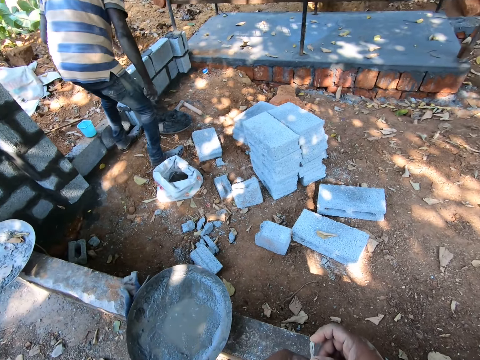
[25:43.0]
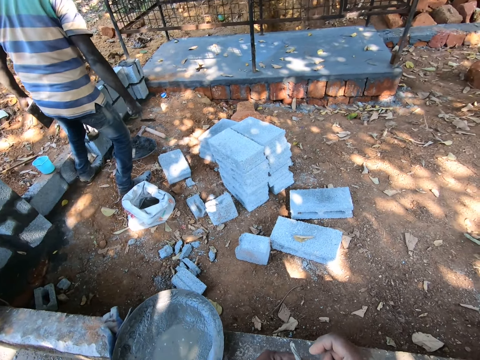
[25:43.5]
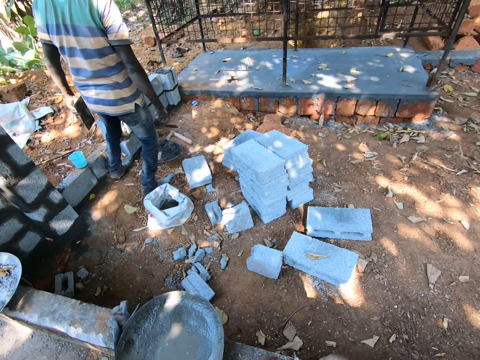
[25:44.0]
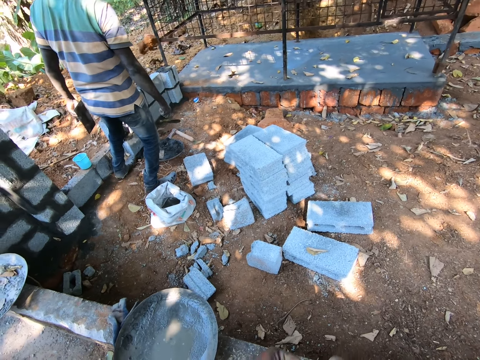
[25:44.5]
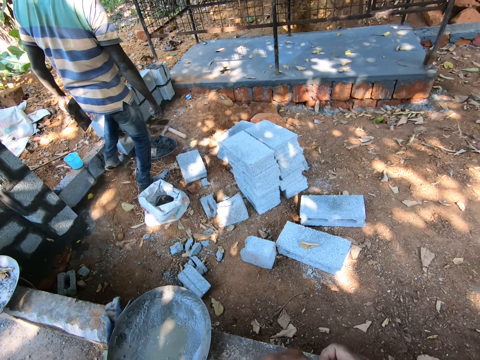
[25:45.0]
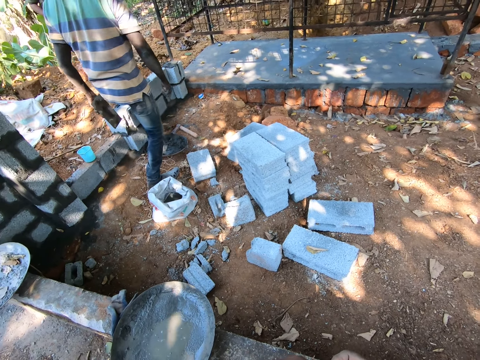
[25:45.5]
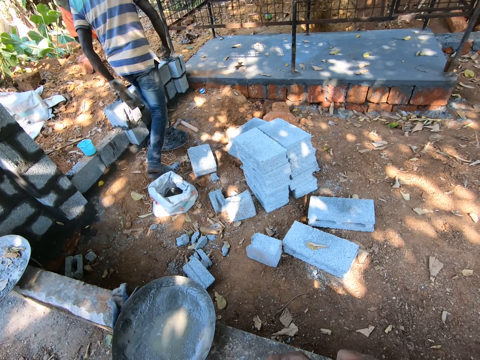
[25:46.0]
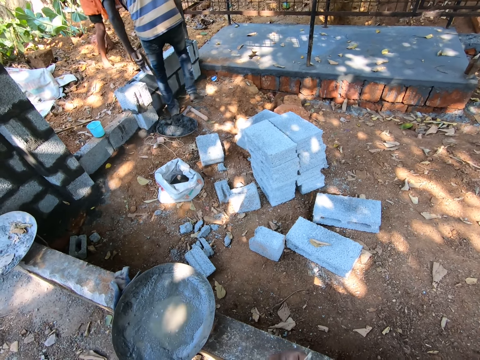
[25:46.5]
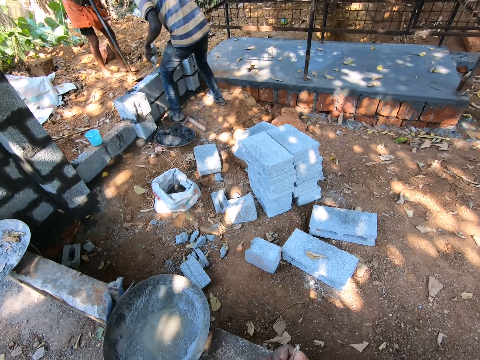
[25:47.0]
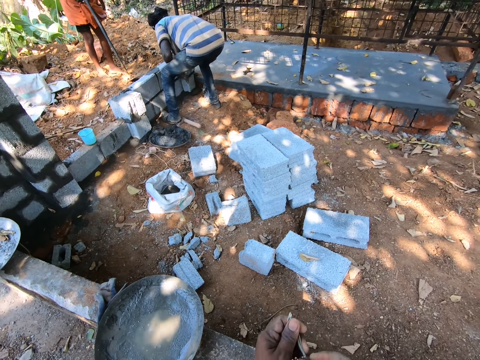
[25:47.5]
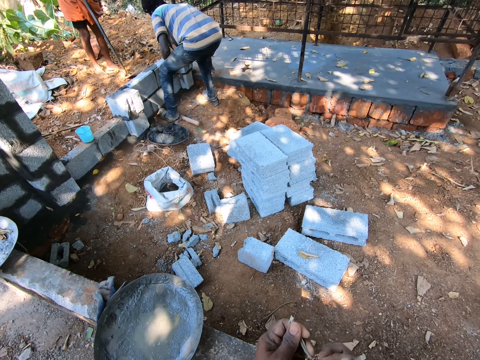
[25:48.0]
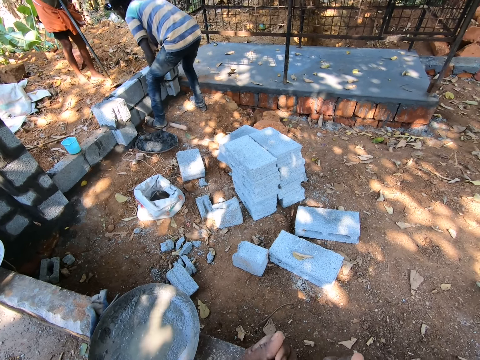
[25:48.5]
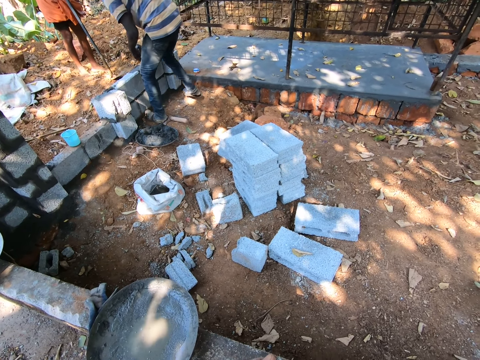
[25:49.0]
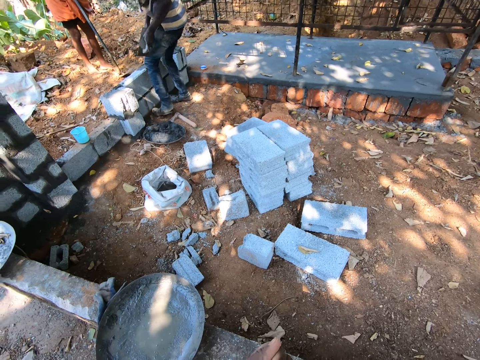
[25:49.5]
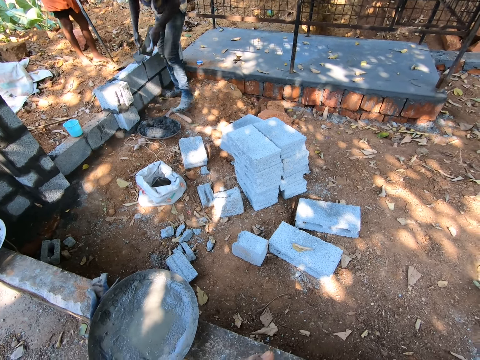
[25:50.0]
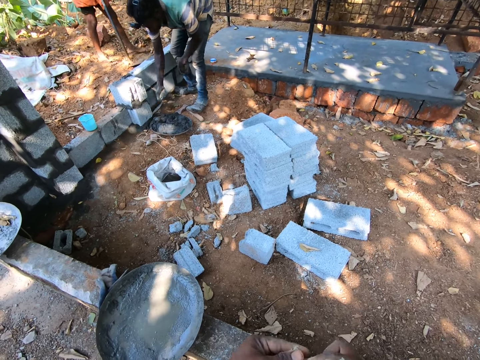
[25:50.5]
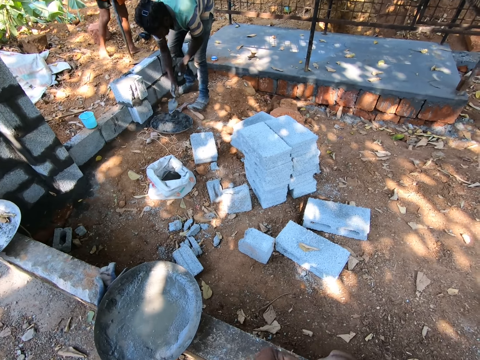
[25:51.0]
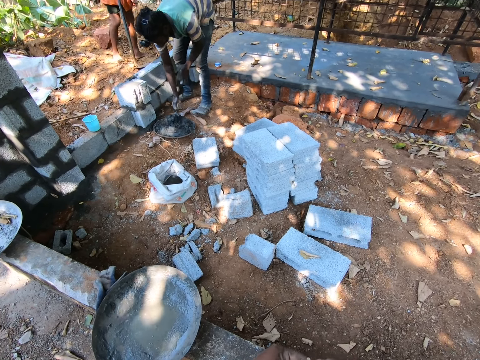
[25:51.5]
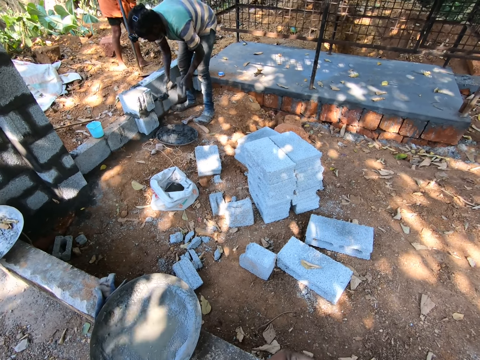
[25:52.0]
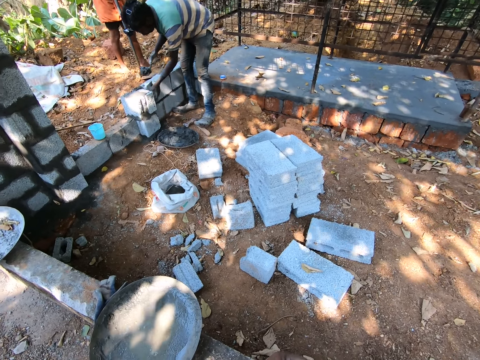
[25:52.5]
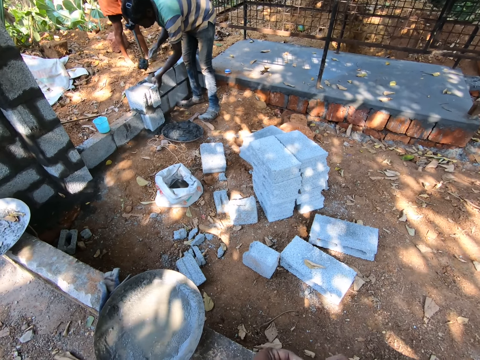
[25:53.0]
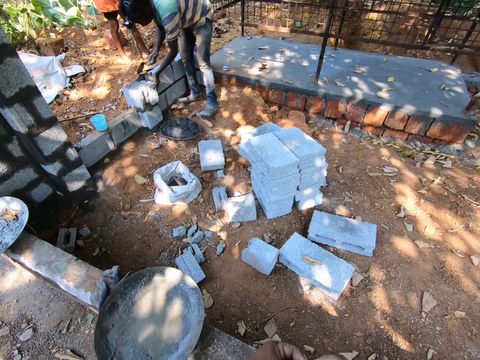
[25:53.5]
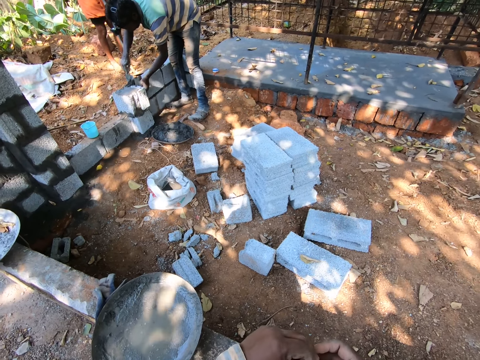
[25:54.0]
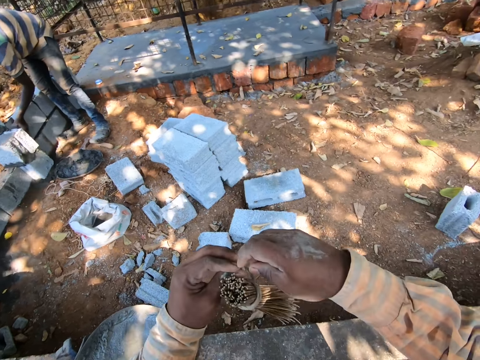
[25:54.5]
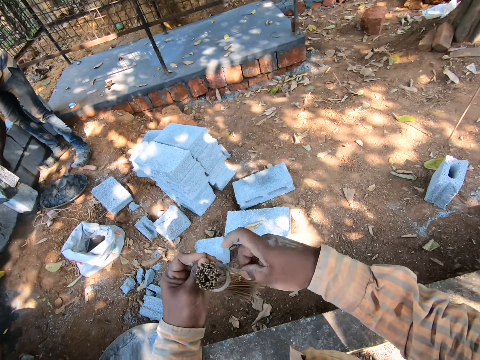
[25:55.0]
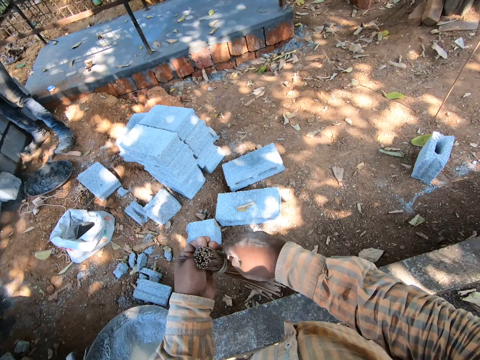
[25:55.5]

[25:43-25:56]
The man converses with another man. The first man packs mortar from the pan with a trowel in his right hand. The first man plasters the wall with the trowel in both hands.

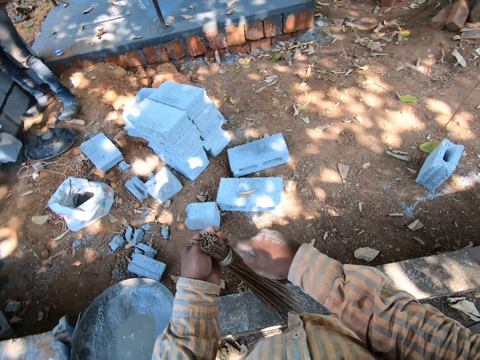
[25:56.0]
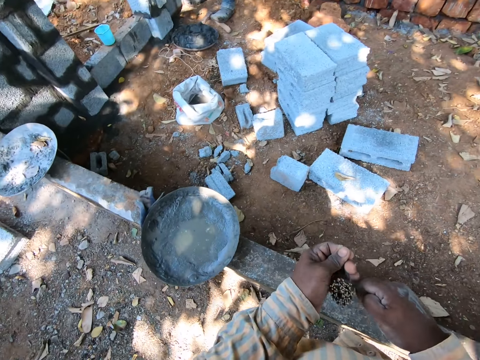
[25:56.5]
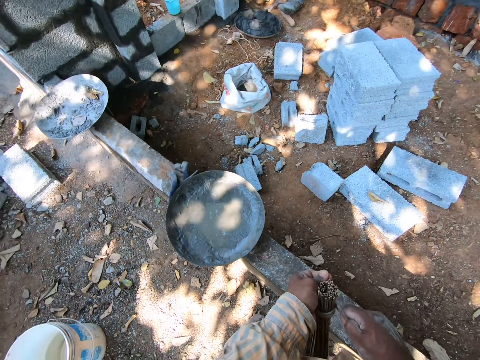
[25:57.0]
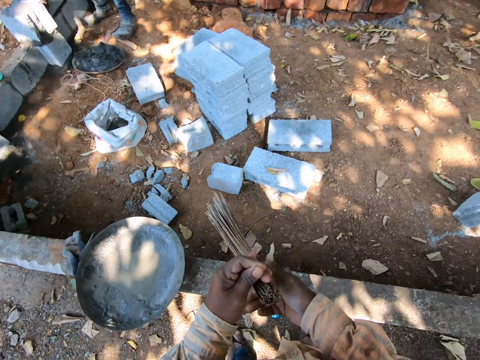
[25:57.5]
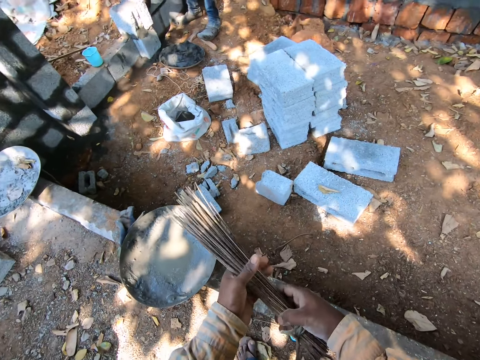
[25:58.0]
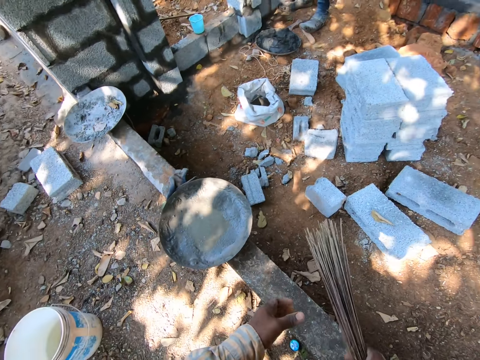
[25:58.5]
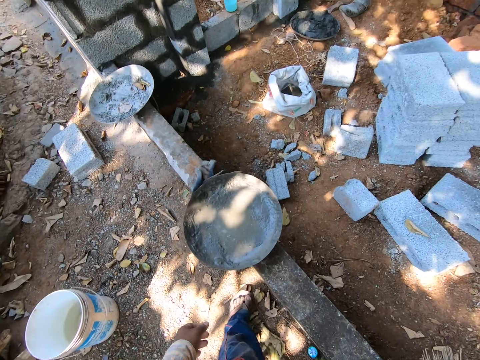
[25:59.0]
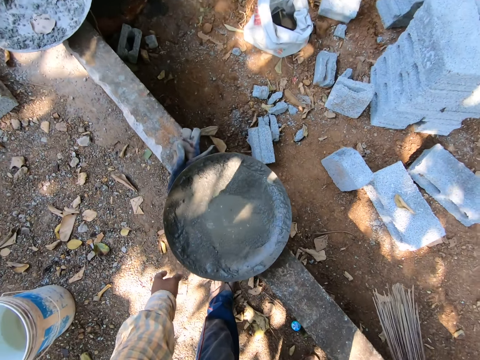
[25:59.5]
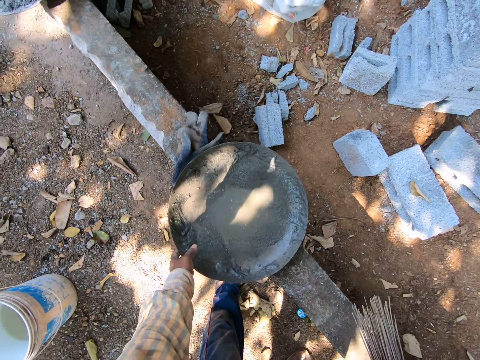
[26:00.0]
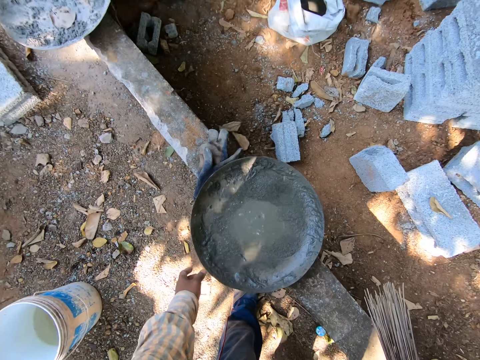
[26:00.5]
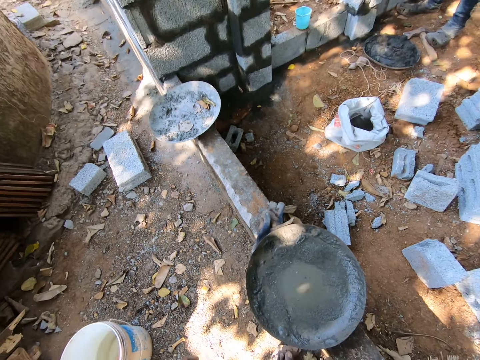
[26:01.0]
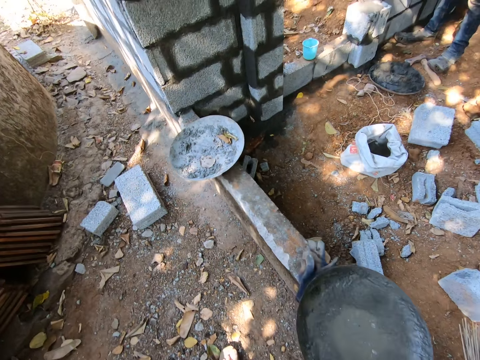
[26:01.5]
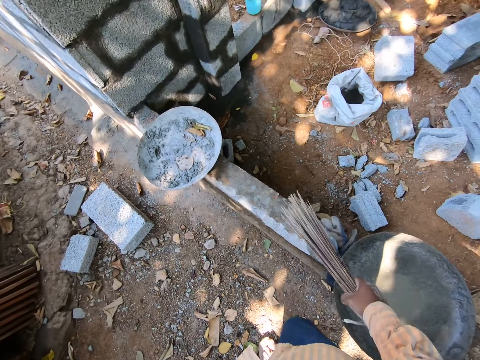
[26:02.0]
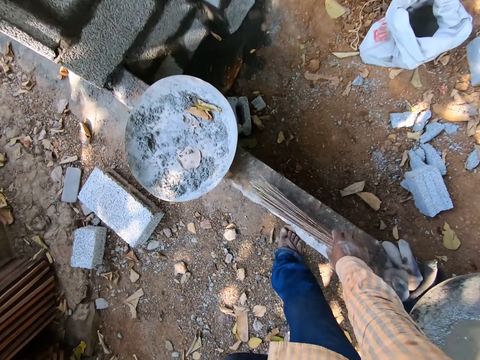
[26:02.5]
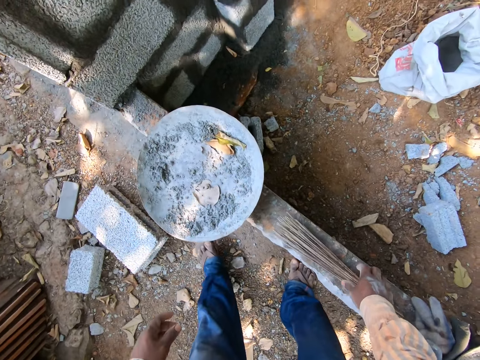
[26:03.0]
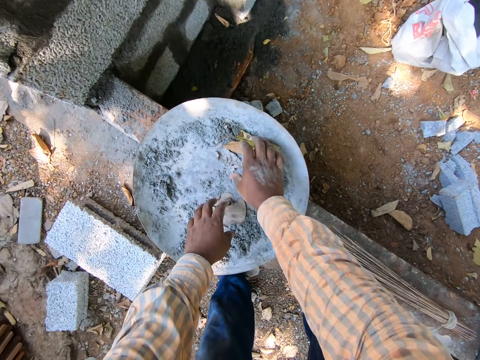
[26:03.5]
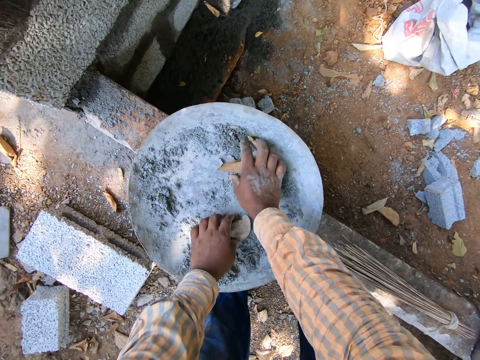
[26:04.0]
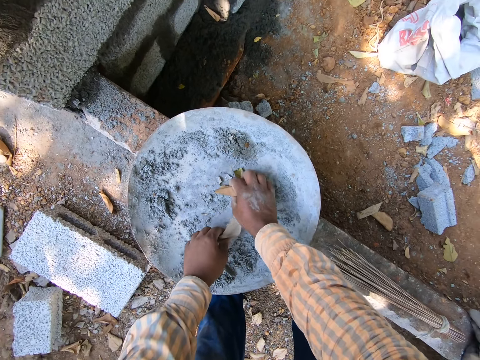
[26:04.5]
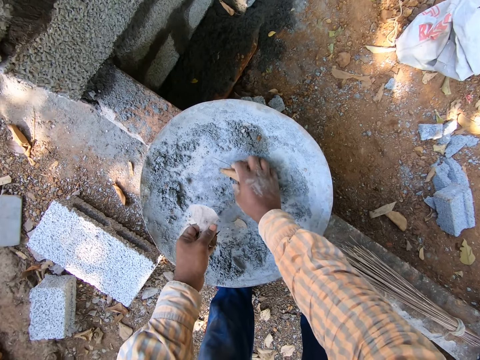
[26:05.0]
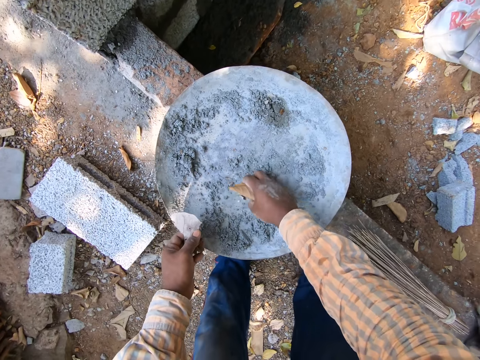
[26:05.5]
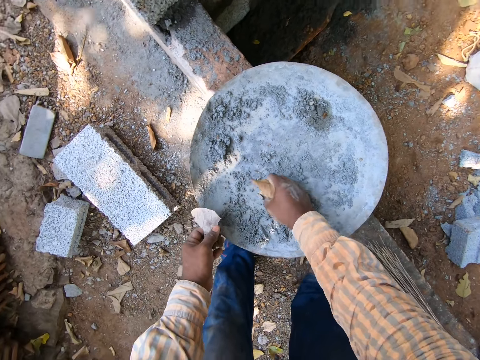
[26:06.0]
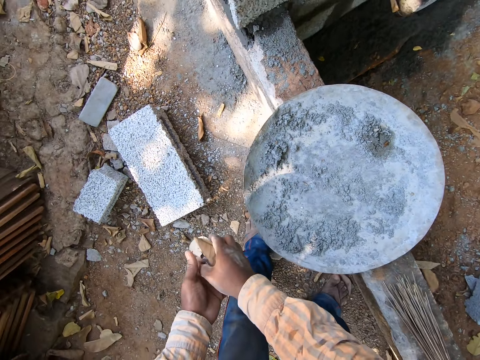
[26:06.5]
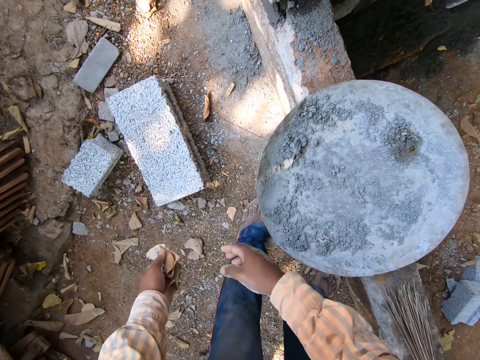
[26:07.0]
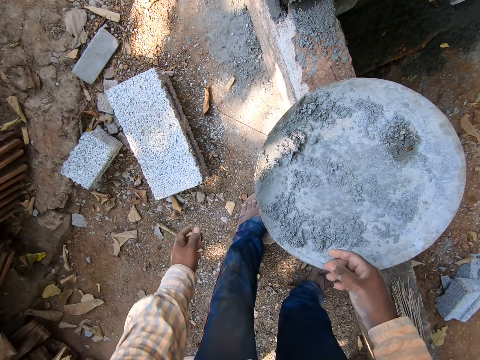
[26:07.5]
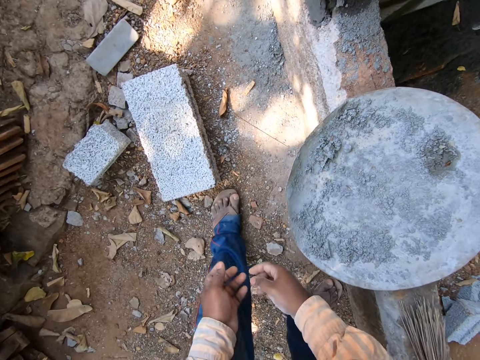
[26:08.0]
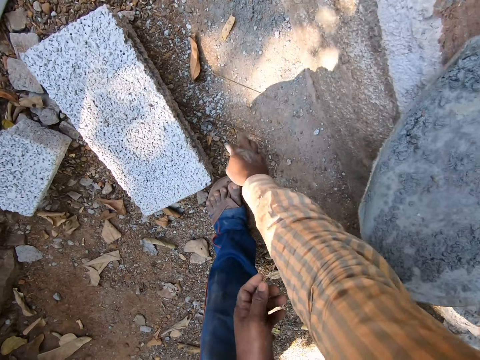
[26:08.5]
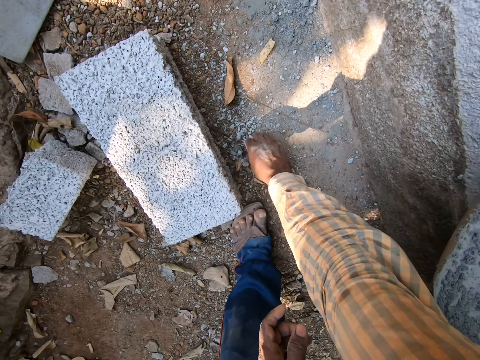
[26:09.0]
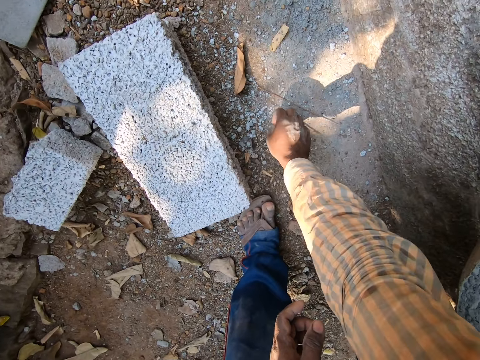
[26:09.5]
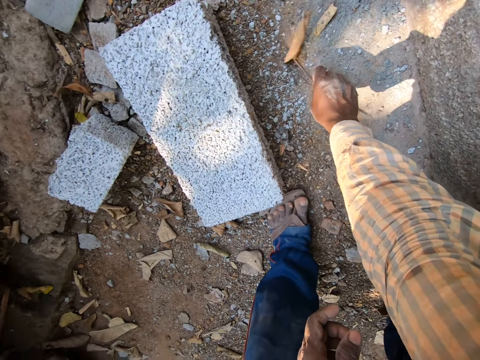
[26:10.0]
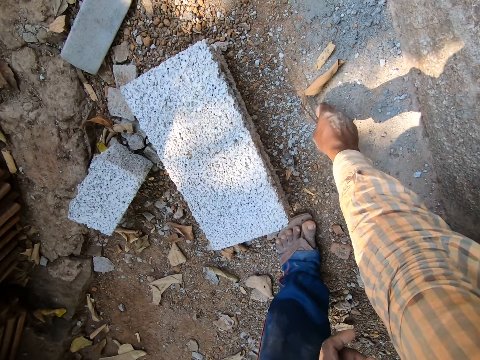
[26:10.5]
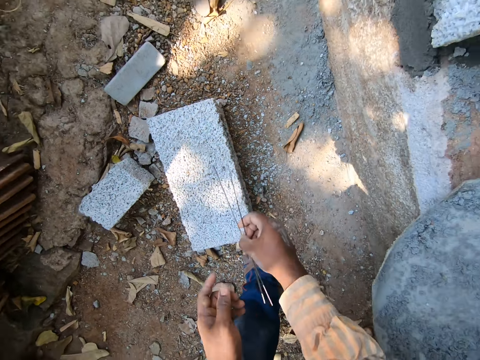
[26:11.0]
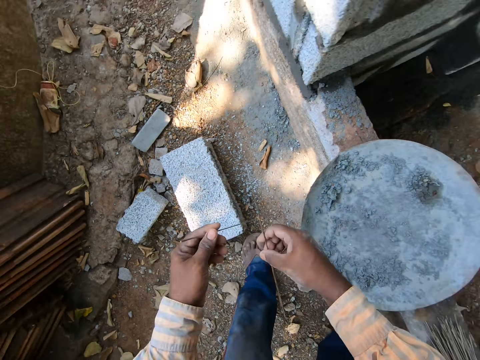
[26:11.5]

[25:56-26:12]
The camera wearer holds the broom, holds the tray and walks beside the tray. He drops the broom on the fence with his right hand. He removes leaves from a pan on the fence with both hands. He transfers the leaves to his left hand from his right hand. He throws the leaves on the ground with his left hand. He picks up broom sticks on the ground with his right hand.
